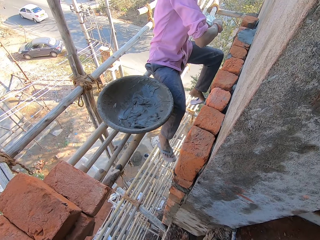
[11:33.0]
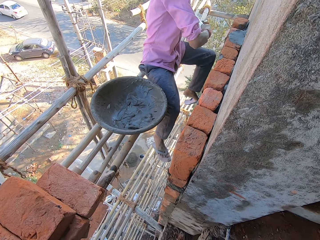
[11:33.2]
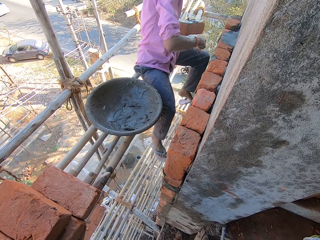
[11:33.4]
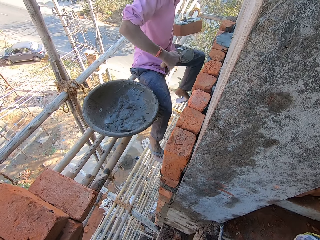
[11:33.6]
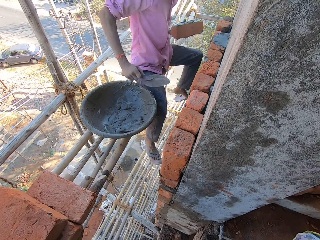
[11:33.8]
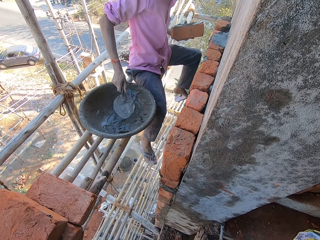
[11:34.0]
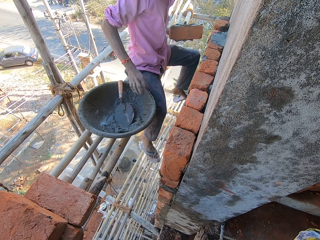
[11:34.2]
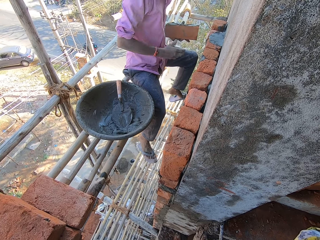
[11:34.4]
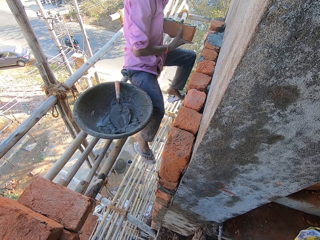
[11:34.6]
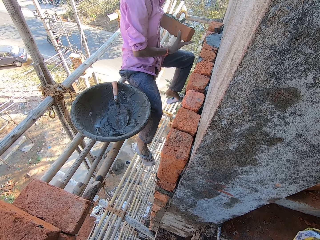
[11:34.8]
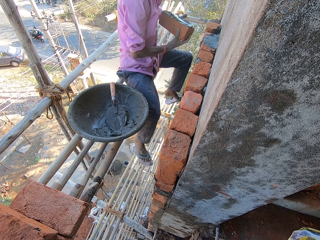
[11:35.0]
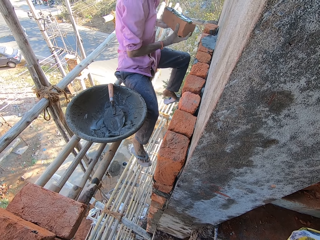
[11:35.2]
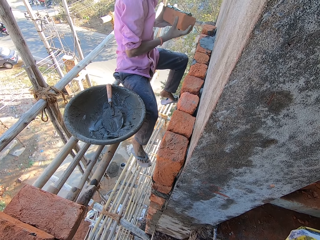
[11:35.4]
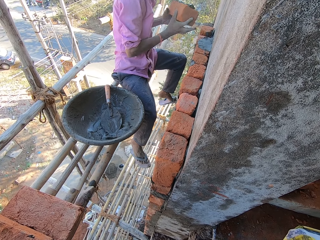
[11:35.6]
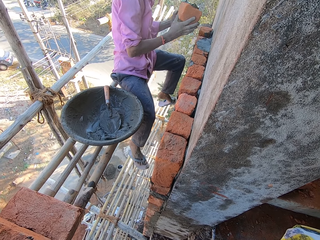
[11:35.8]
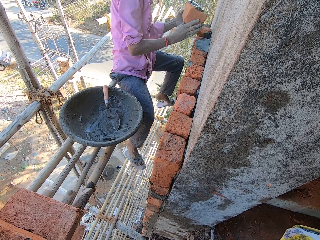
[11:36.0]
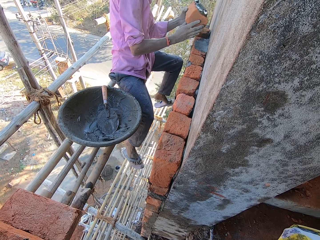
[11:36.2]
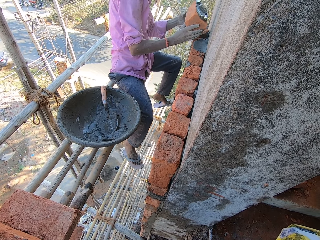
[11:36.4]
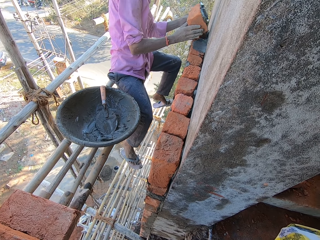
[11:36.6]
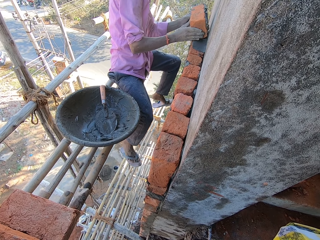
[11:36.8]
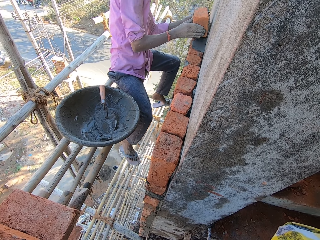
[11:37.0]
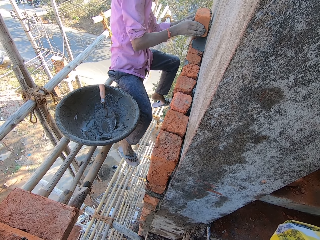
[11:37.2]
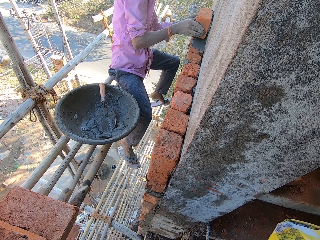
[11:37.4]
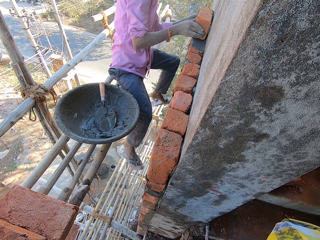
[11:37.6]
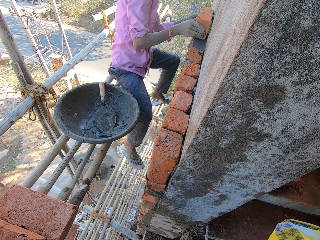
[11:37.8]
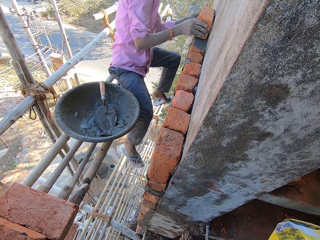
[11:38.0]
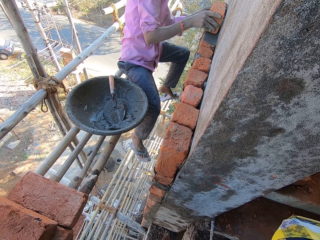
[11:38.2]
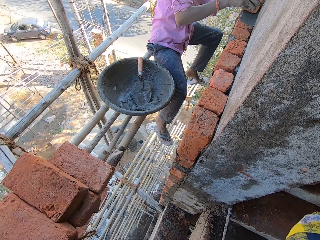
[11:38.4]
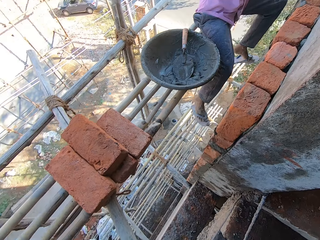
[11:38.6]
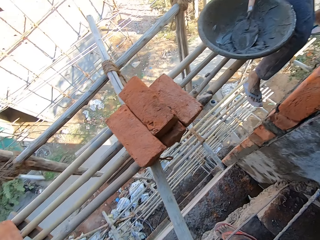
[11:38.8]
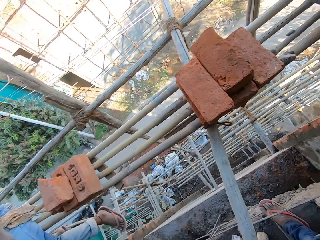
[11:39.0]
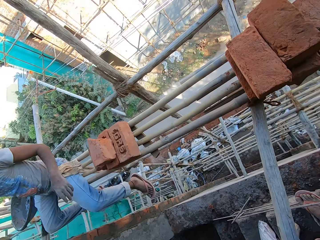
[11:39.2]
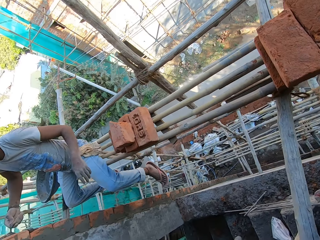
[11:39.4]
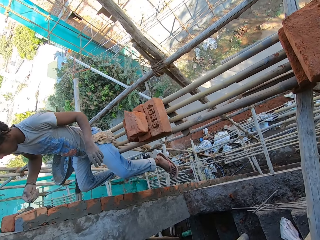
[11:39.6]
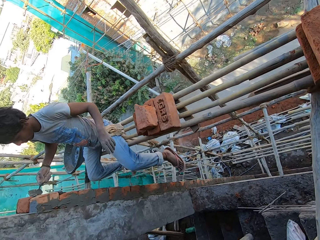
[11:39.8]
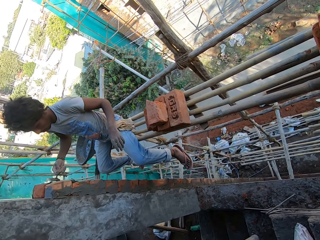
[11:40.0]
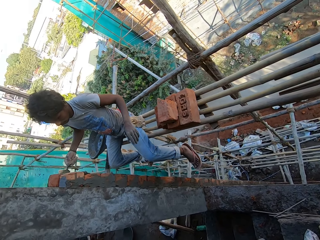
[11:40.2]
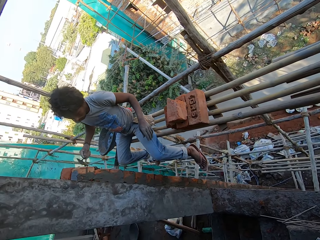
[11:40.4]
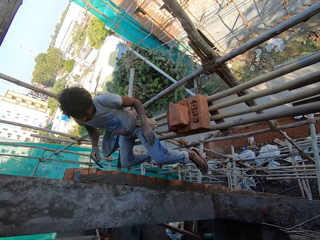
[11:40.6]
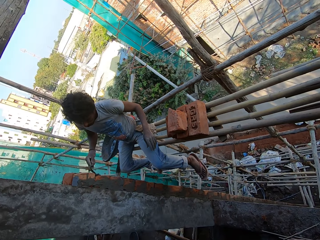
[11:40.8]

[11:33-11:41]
The camera wearer looks at a man.

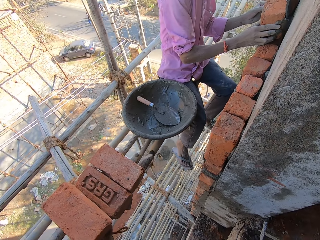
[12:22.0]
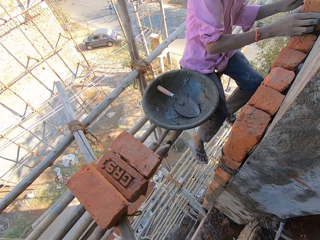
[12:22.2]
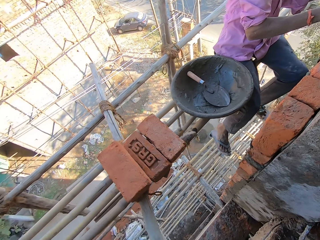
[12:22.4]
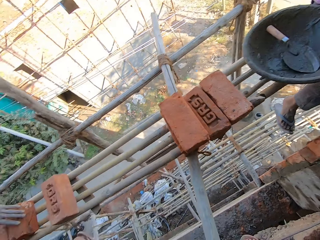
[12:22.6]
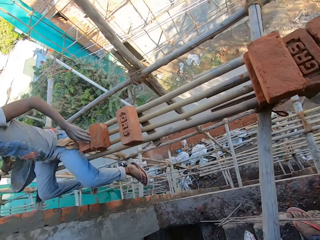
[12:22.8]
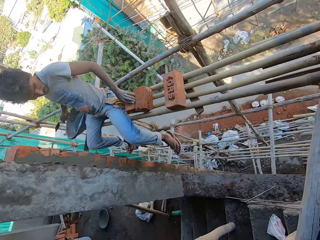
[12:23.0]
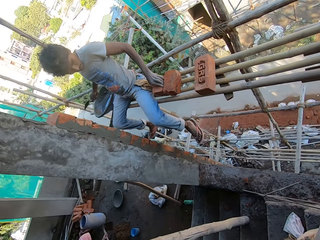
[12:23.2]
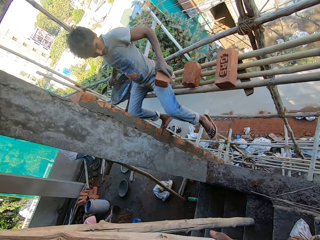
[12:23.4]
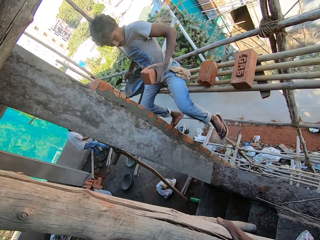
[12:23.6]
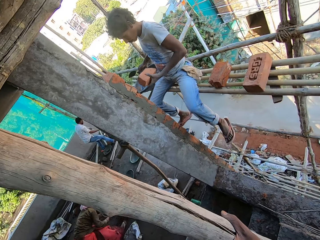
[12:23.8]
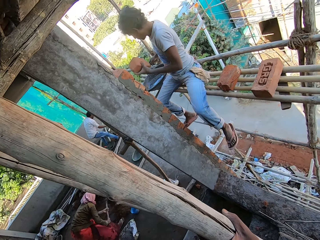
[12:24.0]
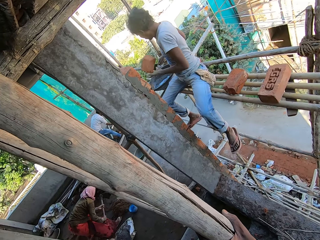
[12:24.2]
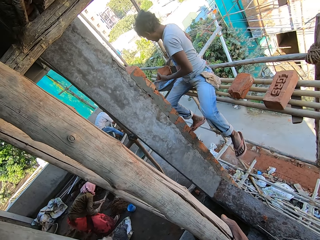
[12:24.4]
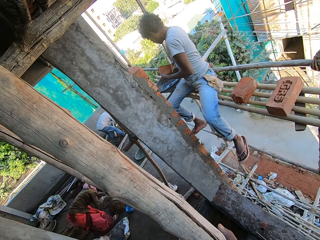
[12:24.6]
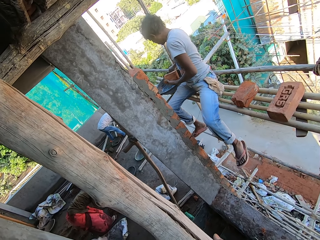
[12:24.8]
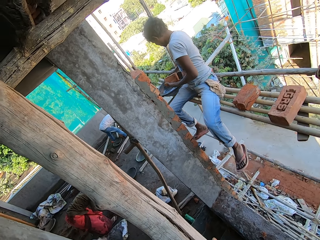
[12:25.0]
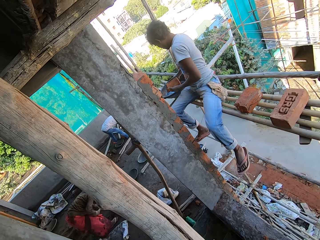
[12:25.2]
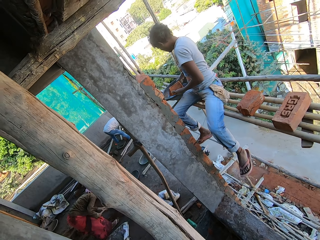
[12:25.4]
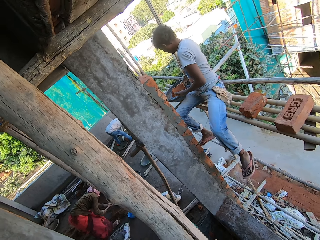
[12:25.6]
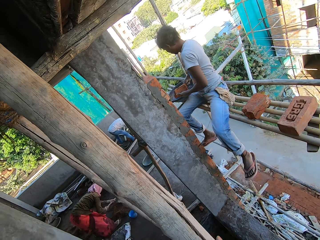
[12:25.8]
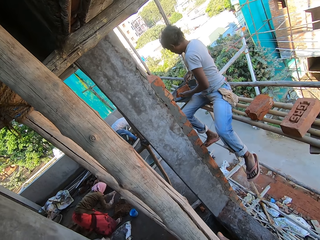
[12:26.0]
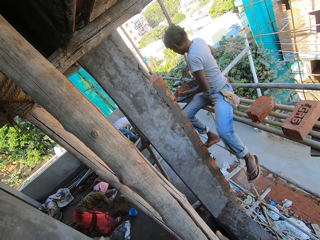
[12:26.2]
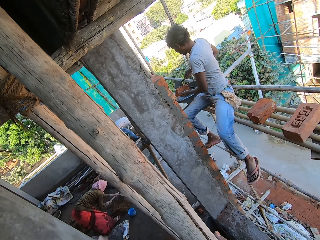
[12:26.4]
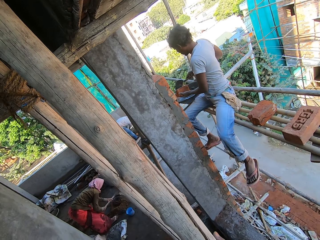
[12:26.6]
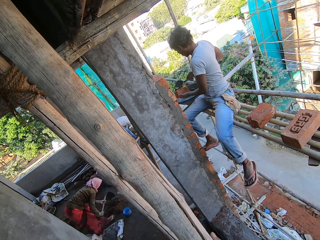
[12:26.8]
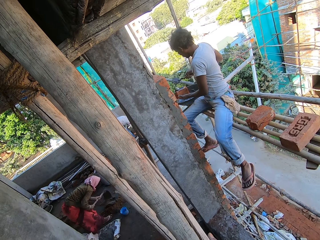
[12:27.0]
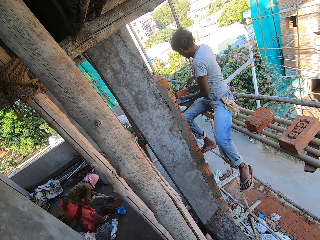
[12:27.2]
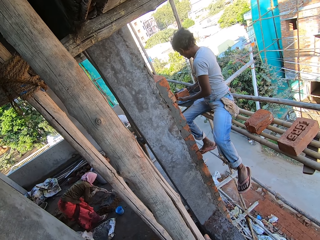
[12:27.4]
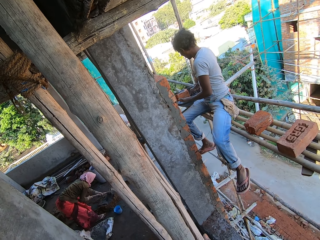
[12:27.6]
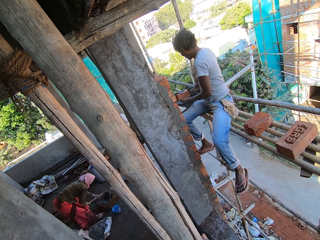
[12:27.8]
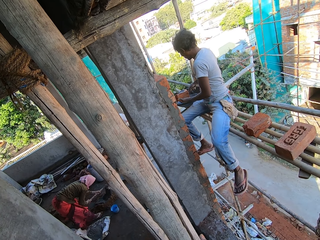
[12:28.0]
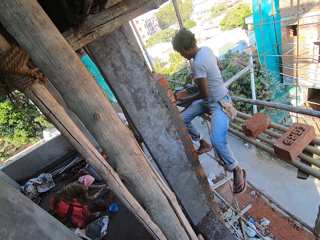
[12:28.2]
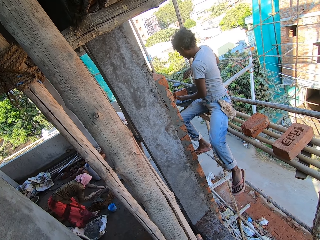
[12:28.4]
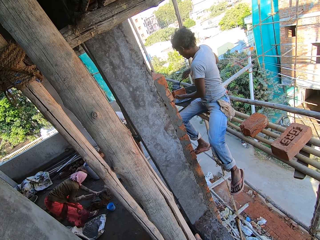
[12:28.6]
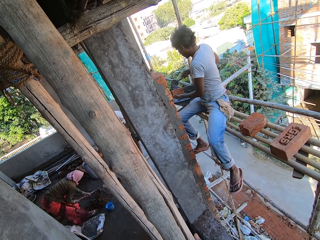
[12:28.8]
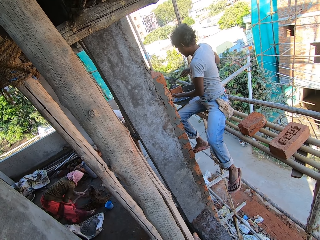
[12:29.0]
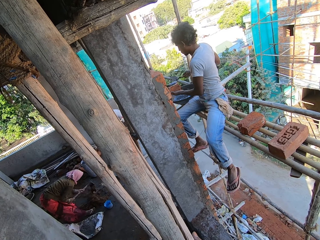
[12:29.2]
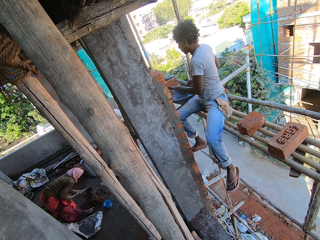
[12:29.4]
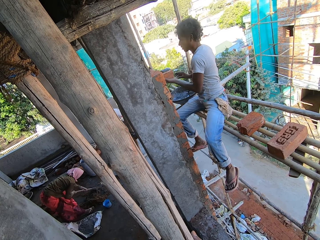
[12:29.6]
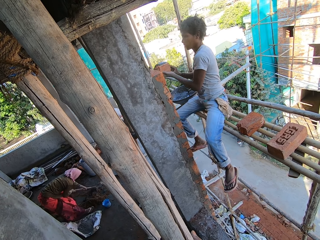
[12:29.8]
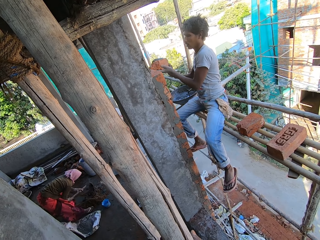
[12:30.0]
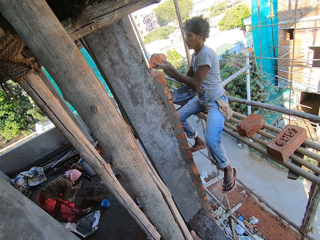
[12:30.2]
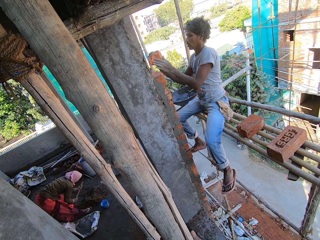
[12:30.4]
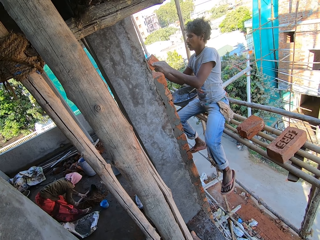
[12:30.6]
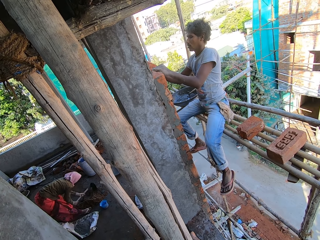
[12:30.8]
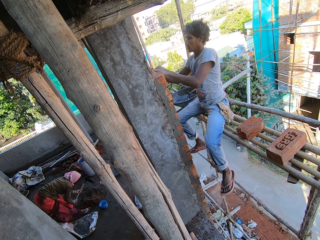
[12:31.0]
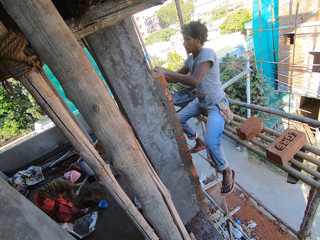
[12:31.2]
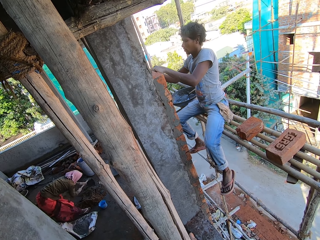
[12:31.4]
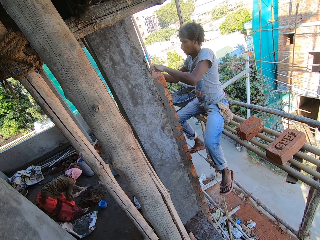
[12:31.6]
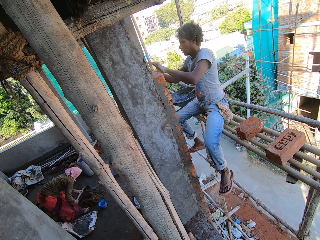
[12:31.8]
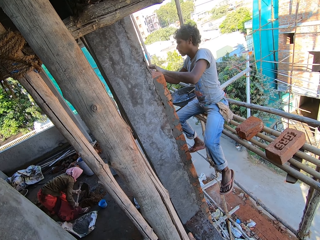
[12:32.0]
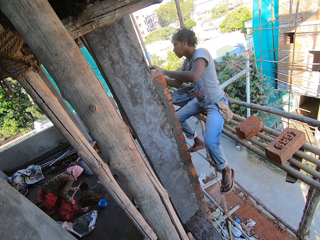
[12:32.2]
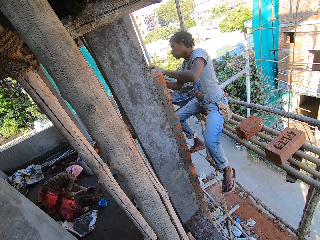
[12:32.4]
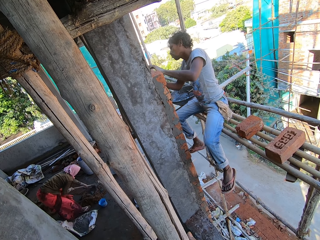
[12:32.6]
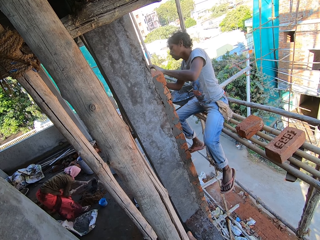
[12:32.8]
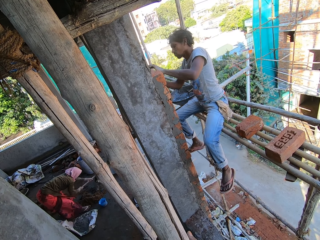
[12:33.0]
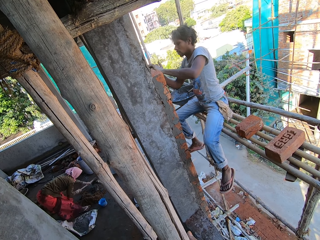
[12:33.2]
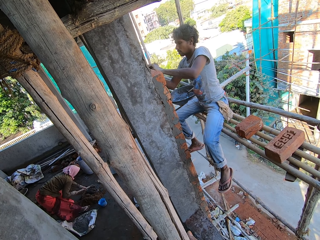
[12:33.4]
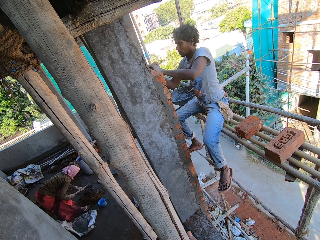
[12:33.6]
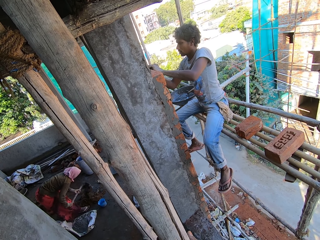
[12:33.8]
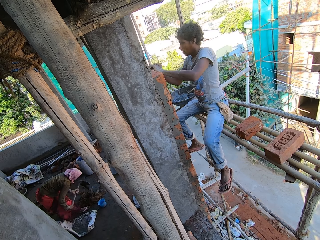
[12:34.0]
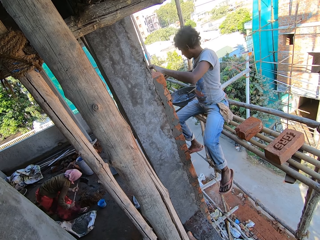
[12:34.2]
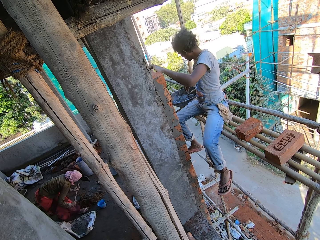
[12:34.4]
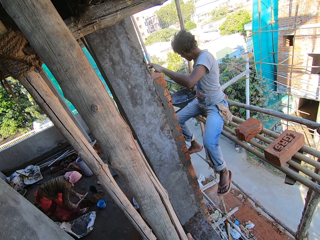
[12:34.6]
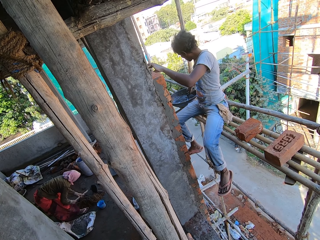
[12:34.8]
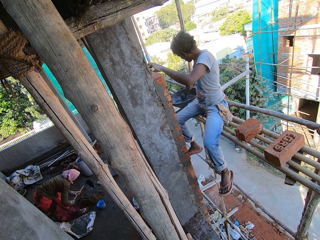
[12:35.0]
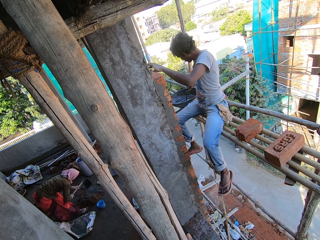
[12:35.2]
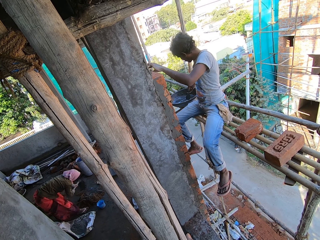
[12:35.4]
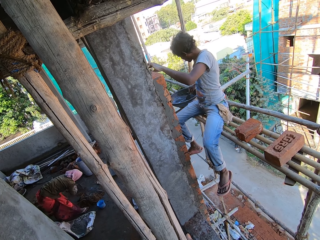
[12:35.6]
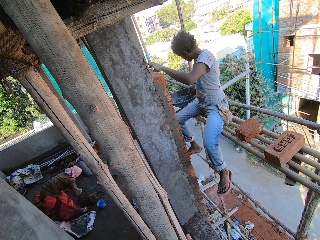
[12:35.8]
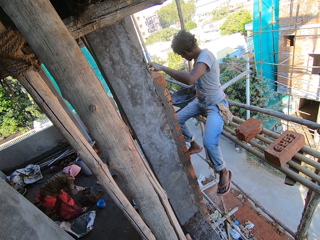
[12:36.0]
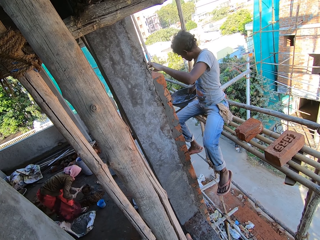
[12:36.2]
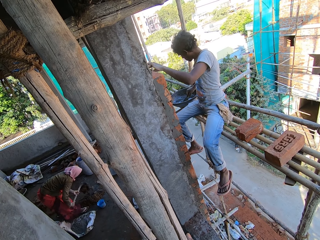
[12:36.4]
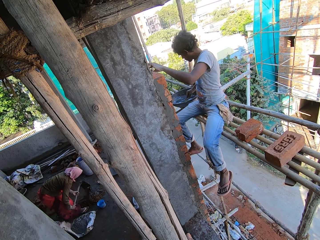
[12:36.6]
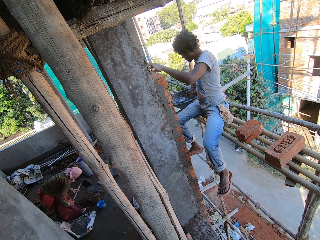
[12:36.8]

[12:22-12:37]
The camera wearer holds the pole with the right hand. They look around.
